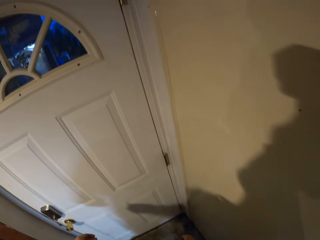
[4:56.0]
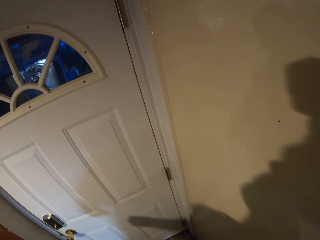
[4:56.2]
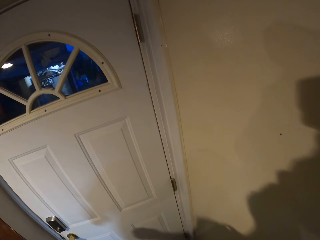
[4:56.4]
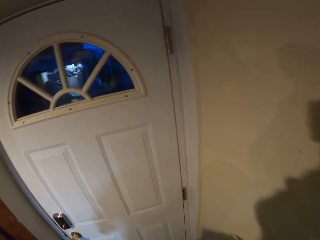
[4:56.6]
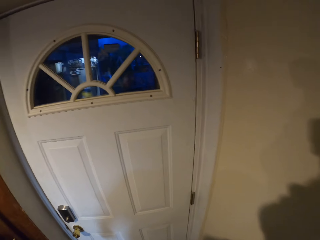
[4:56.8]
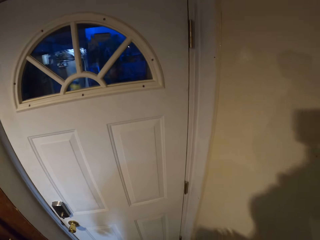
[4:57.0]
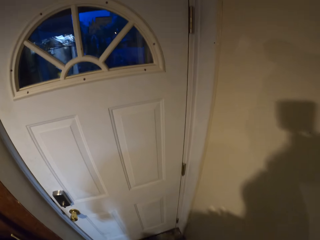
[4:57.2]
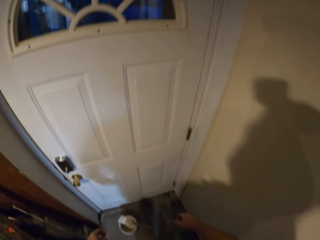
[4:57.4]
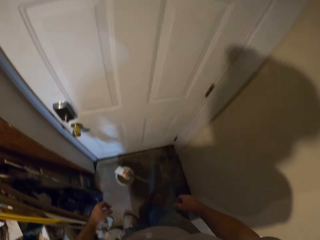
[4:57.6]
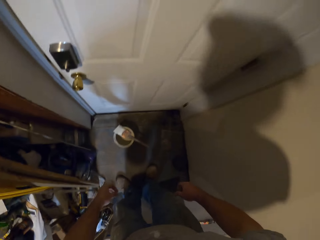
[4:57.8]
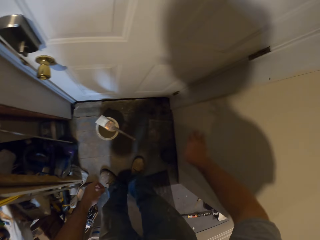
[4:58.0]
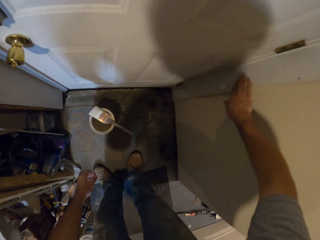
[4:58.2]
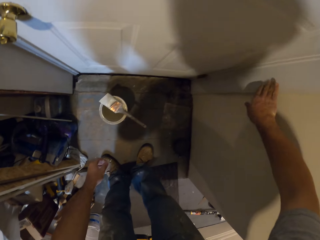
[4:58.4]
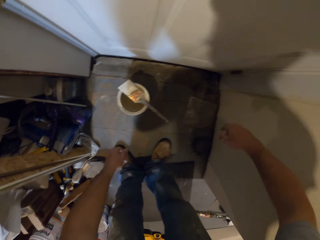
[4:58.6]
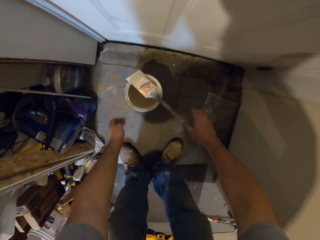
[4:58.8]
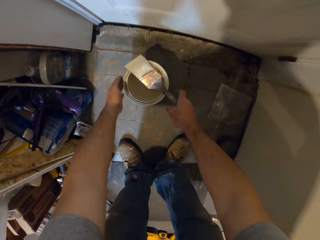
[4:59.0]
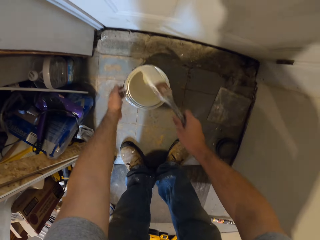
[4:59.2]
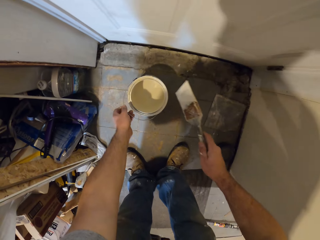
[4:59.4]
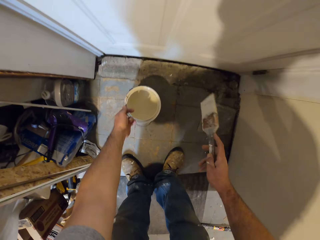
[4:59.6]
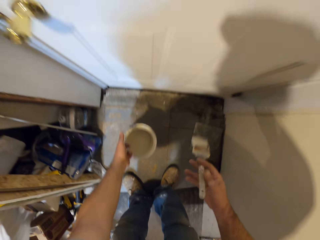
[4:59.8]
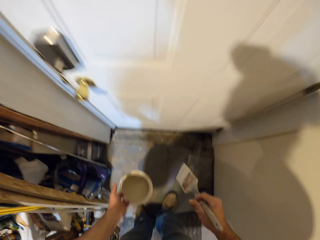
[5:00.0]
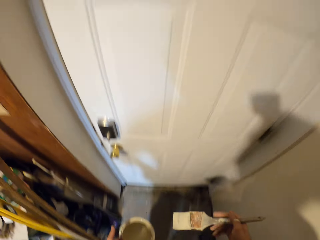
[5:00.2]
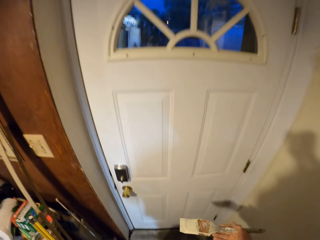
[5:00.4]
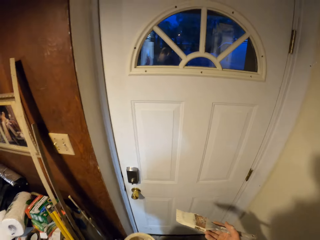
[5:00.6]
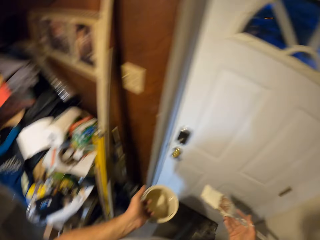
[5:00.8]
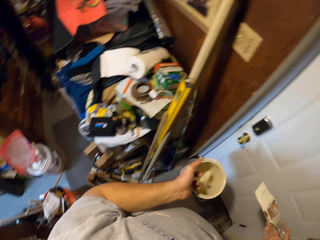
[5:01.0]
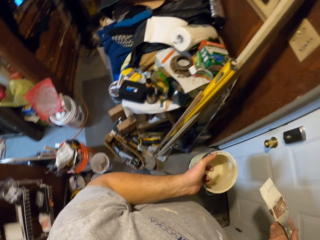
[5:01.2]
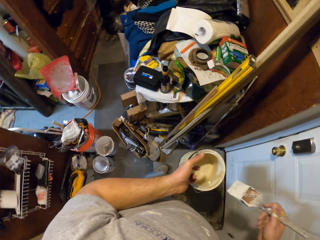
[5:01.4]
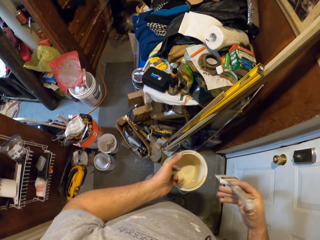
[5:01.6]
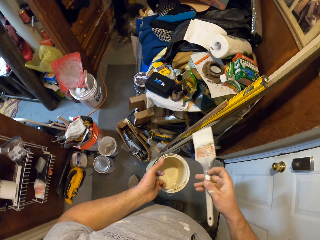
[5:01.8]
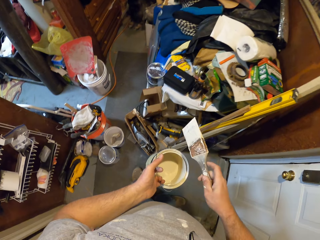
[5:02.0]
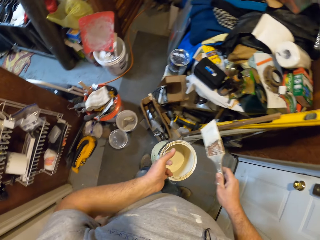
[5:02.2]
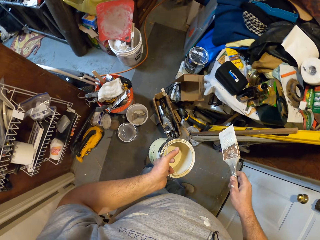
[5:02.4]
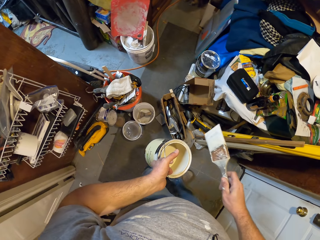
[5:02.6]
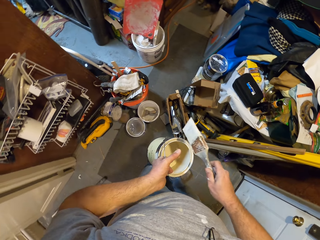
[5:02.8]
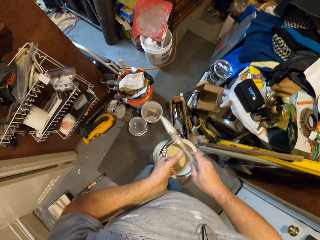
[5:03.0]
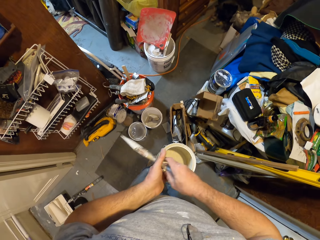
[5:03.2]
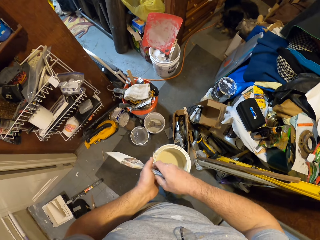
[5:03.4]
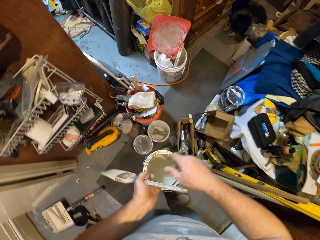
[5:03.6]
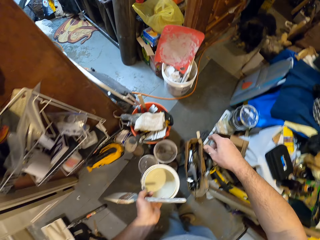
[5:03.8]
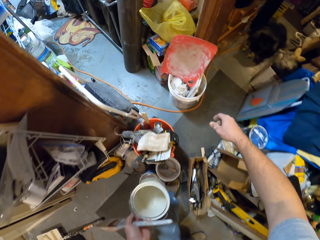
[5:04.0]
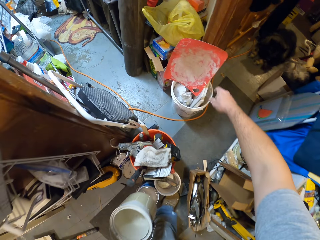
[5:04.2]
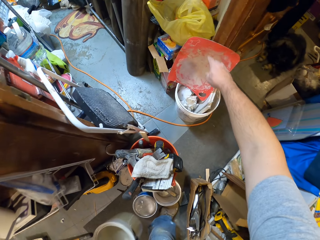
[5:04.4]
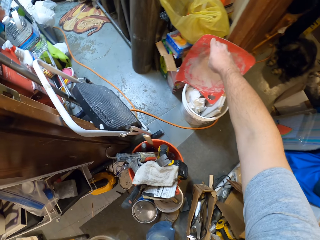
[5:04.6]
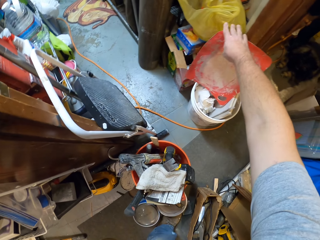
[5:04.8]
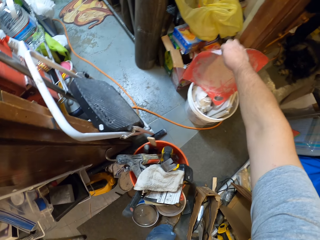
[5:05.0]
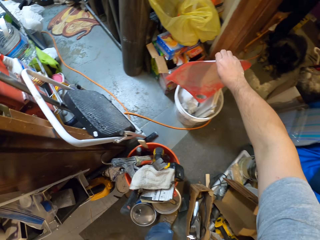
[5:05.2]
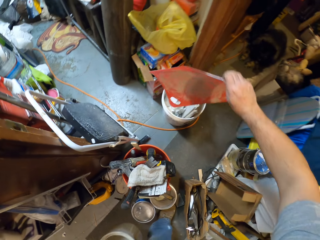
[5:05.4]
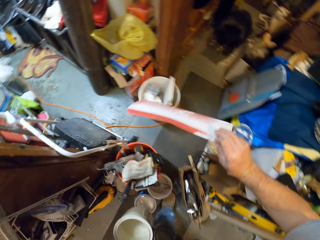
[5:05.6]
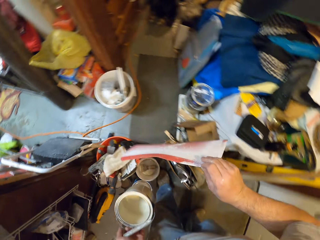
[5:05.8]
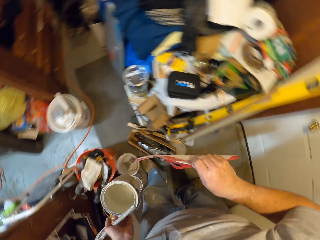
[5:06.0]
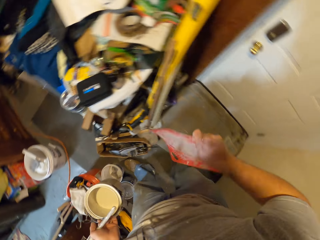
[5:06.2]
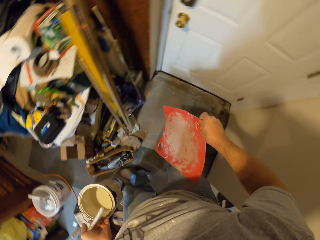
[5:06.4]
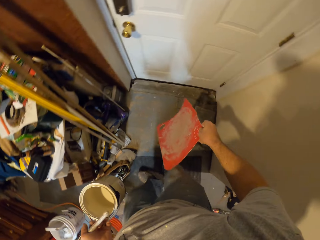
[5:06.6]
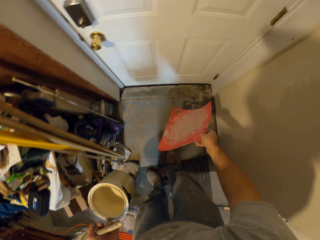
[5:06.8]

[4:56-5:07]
The camera wearer cleans paint off the door frame with his finger. He touches the wall. He takes the paint brush from the paint container. He carries the paint container from the floor. He moves the paint brush to his left hand. He takes the foot mat from on top of the bucket.

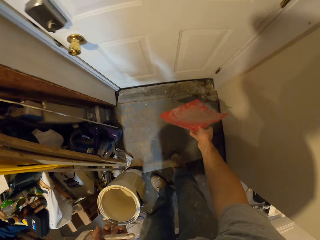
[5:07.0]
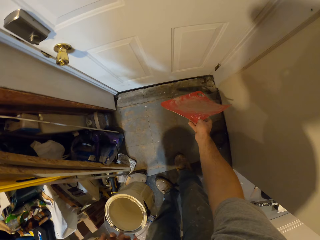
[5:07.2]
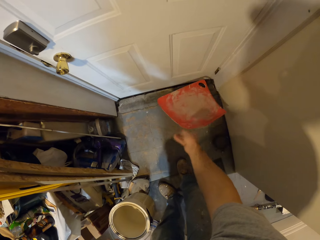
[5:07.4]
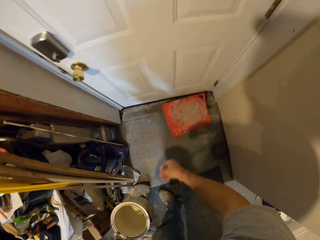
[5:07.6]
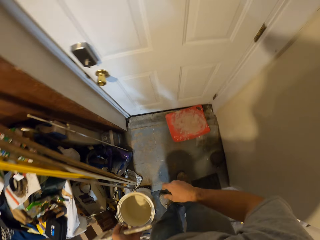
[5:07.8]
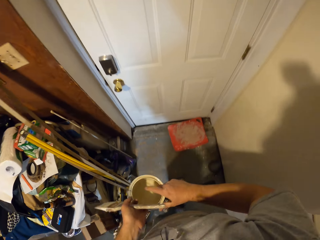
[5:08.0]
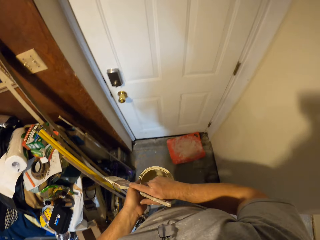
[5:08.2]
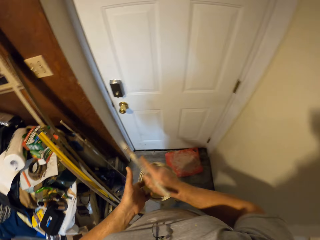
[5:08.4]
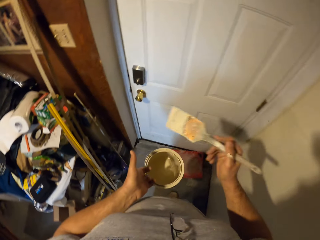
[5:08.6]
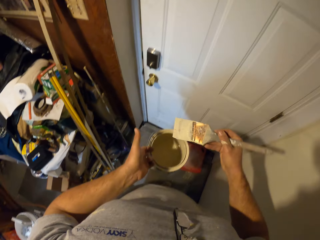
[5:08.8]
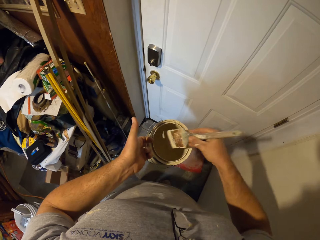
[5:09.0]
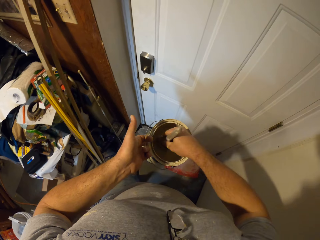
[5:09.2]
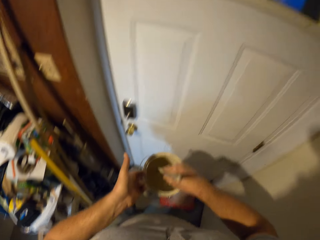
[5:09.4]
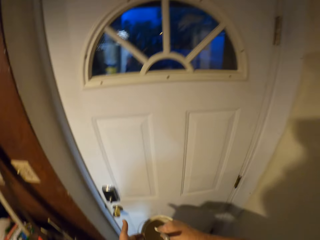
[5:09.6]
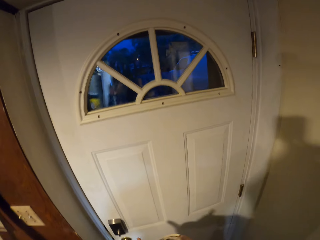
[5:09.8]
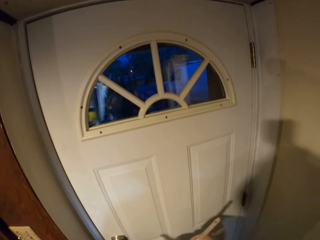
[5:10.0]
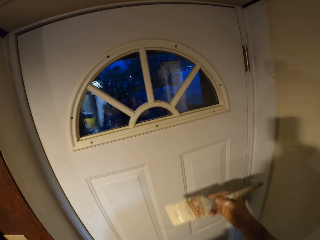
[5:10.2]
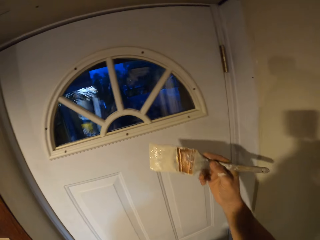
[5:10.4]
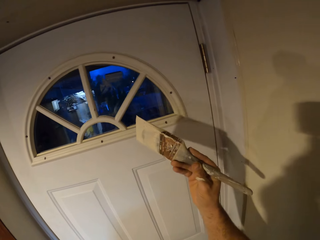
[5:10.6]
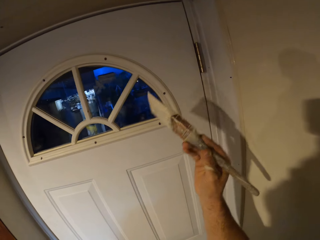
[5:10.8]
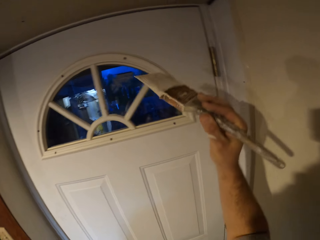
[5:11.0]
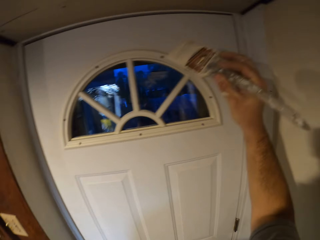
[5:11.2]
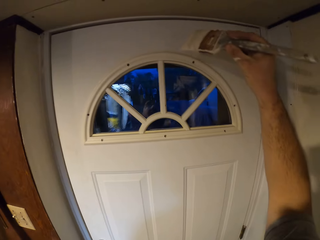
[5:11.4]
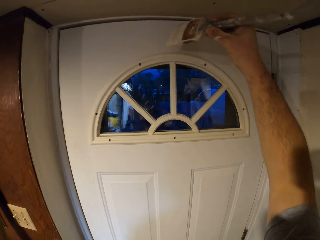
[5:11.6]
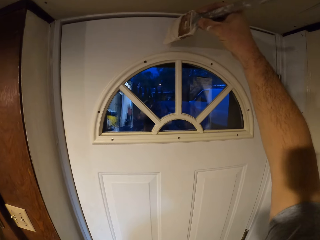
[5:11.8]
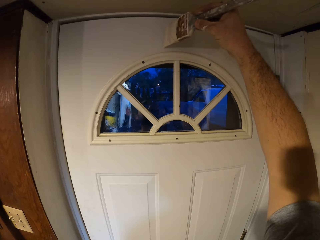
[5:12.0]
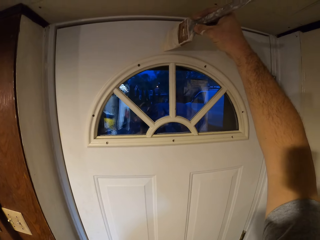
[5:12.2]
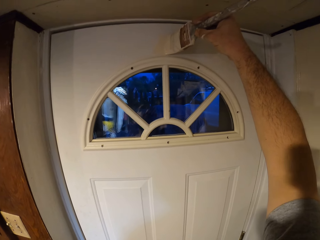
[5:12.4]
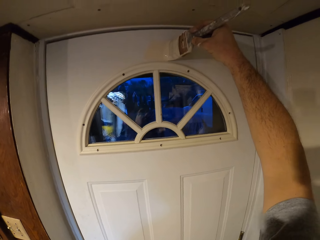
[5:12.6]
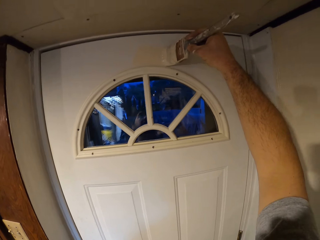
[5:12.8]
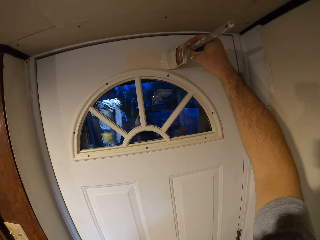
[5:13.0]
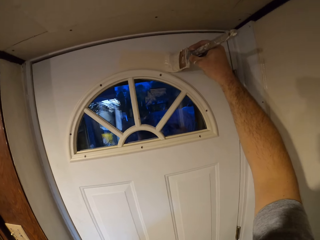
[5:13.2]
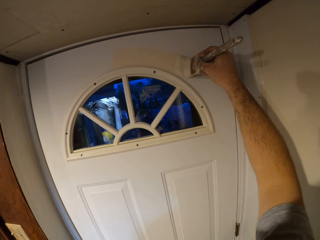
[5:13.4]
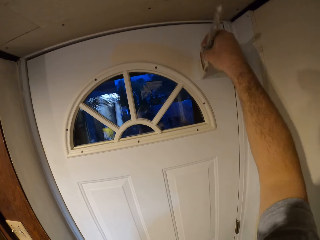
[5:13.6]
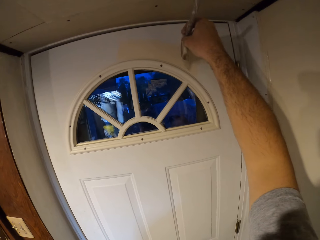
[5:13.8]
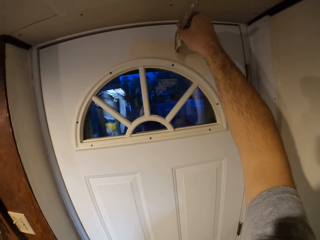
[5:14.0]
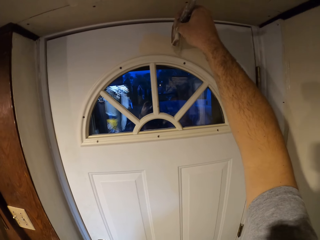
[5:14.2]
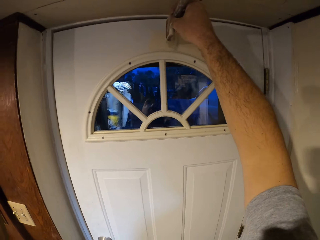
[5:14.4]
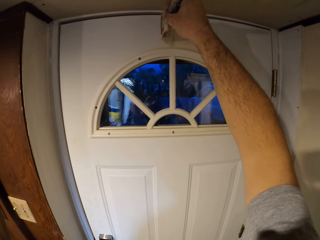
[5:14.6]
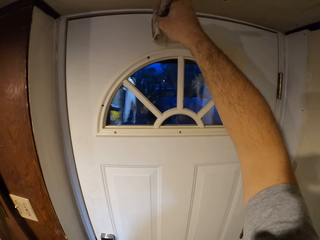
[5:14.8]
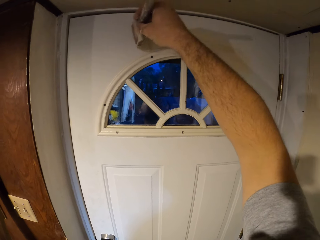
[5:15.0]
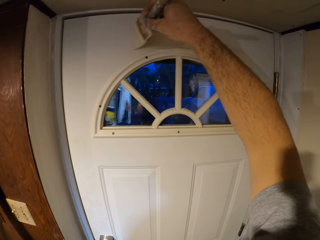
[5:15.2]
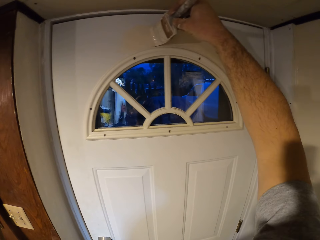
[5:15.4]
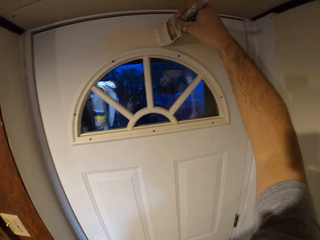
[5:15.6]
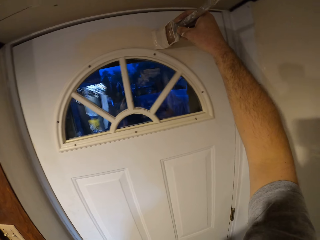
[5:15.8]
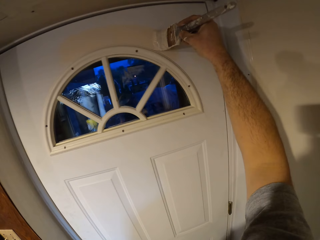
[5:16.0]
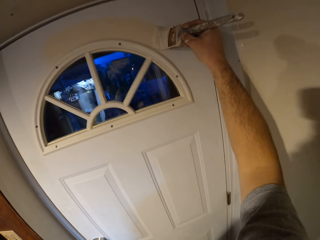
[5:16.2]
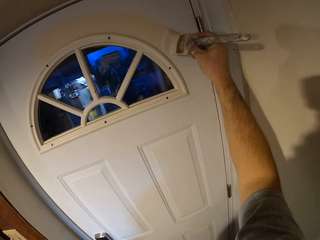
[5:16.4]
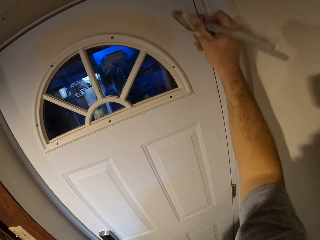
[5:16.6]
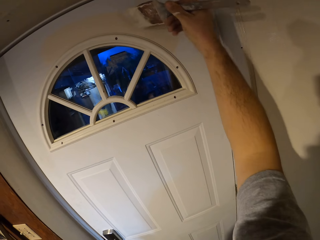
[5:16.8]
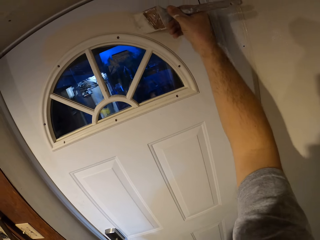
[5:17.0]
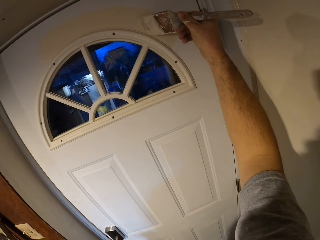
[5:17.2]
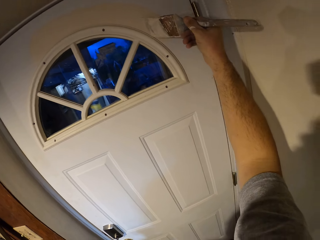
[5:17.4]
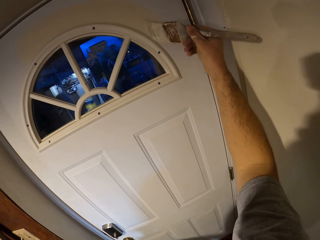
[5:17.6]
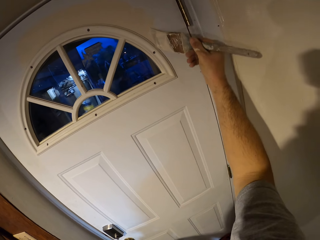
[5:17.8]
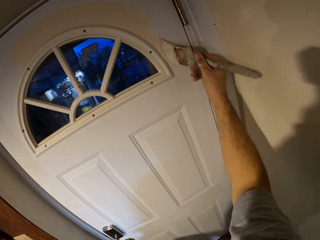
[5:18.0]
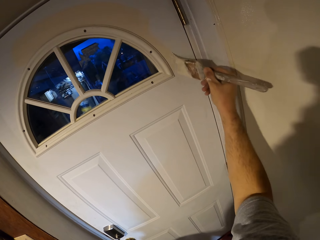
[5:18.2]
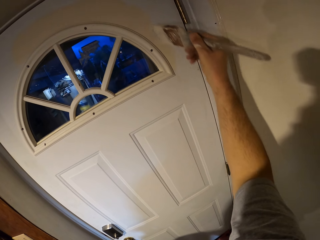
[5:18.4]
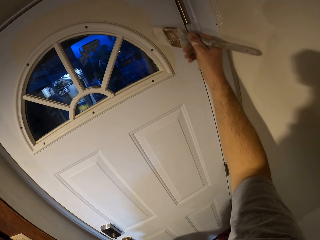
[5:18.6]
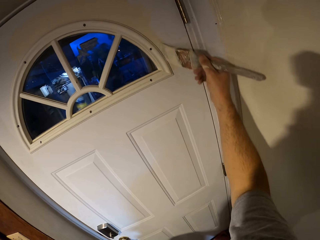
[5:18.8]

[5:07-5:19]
The camera wearer drops the mat on the floor. They exchange the hand holding the paint brush. They dip the paint brush into the paint container. They paint the door with the paint brush.
